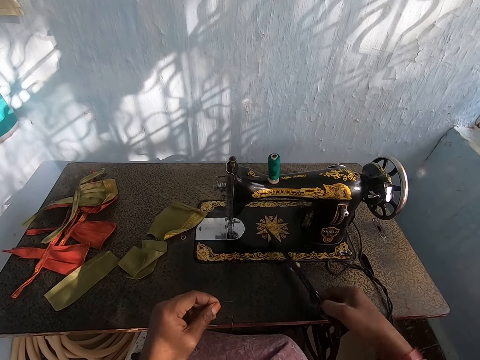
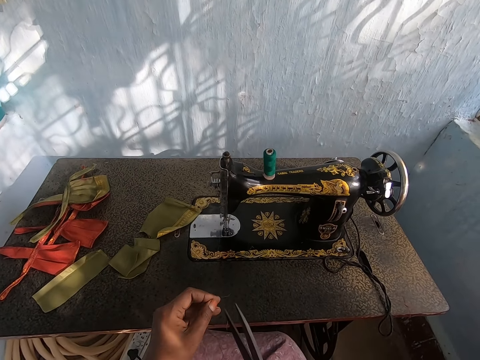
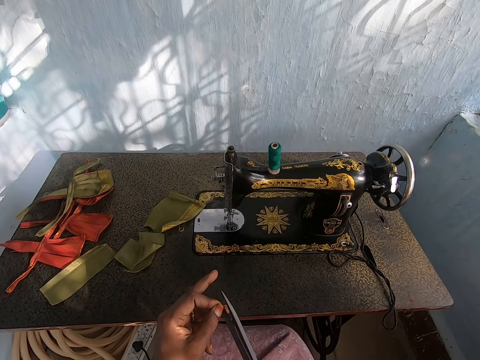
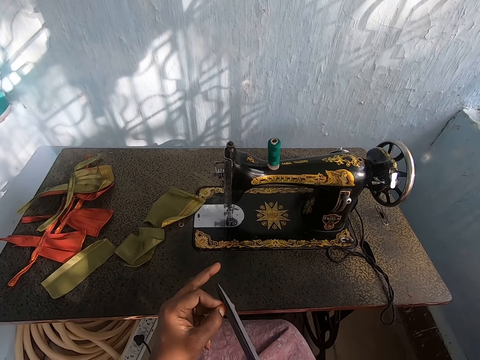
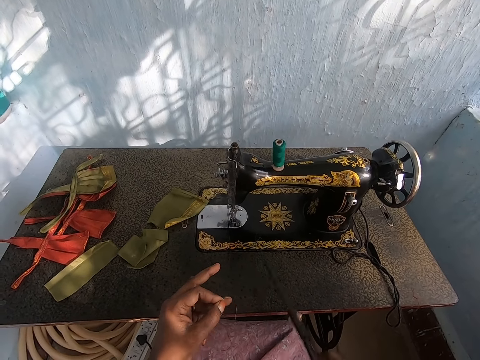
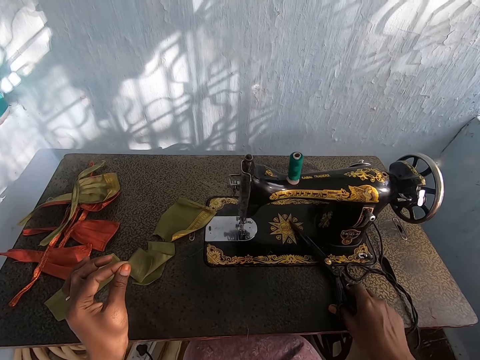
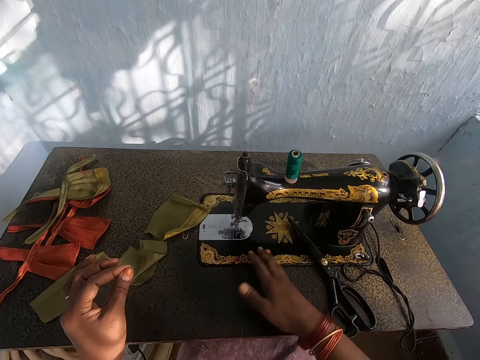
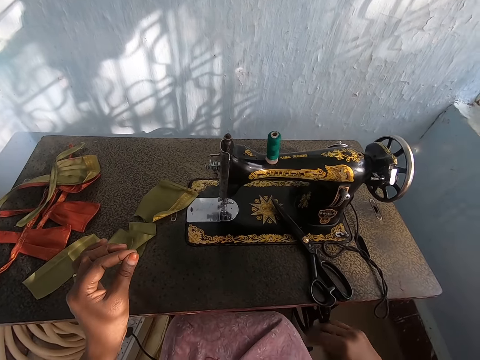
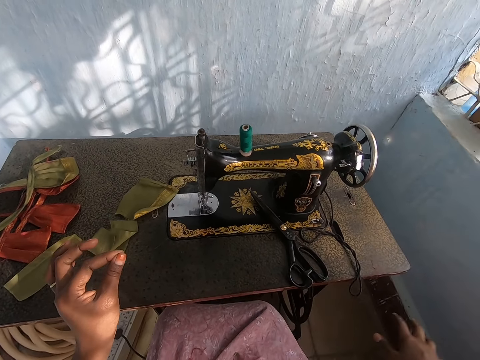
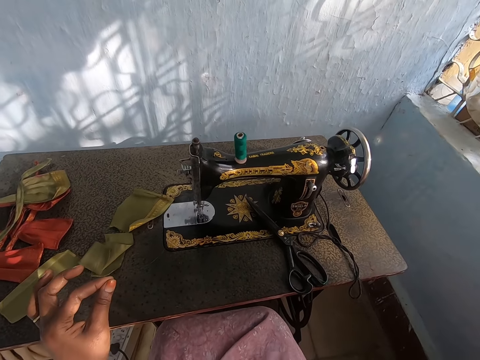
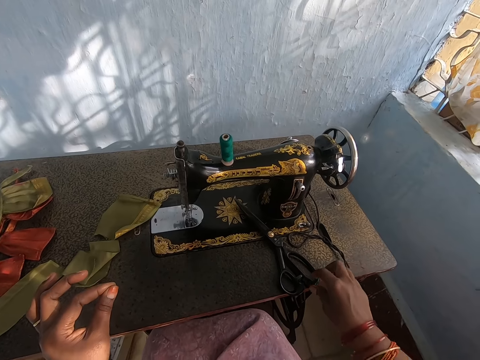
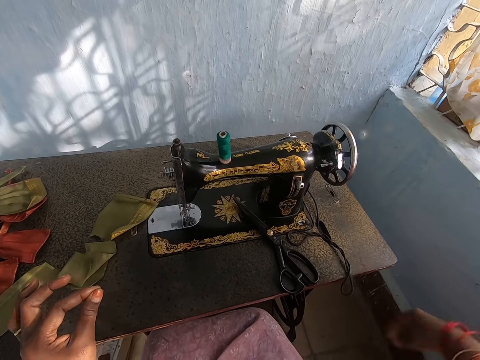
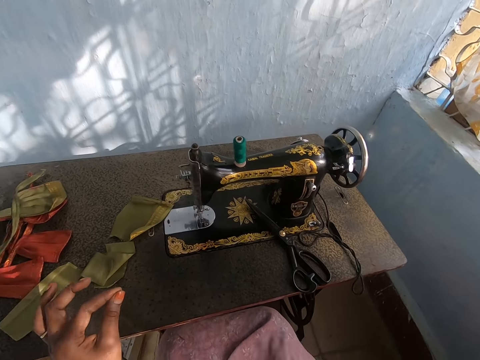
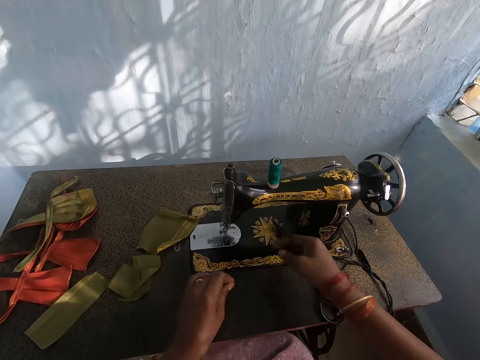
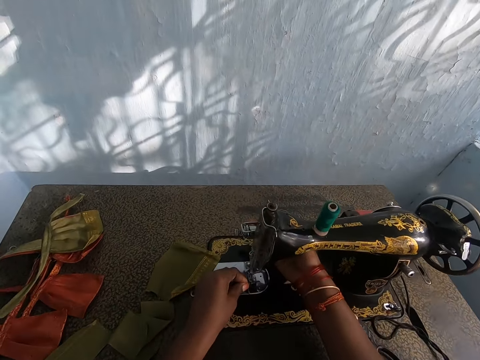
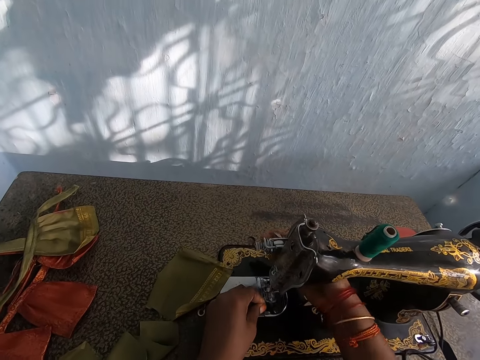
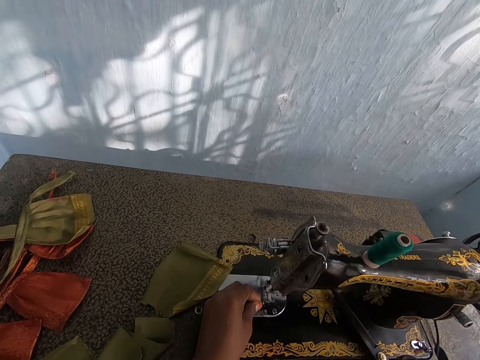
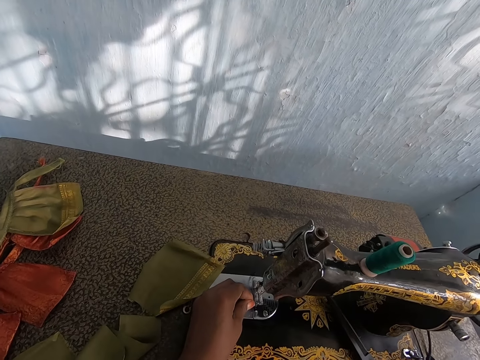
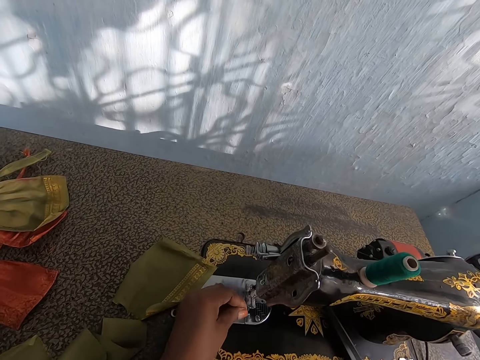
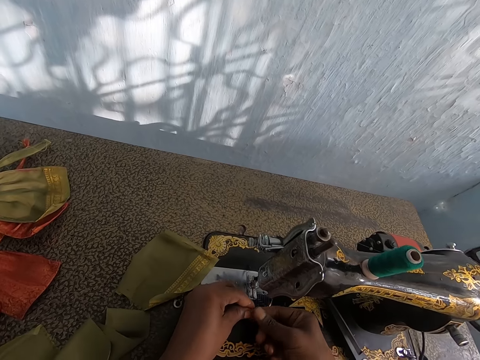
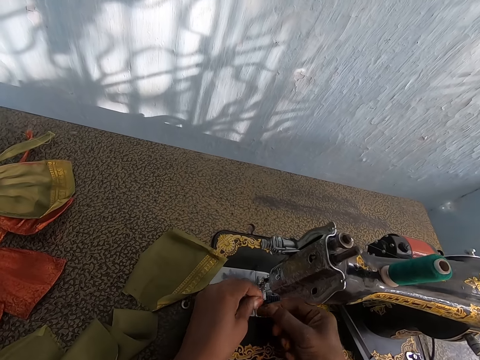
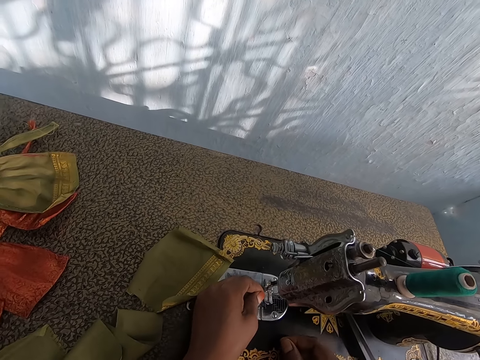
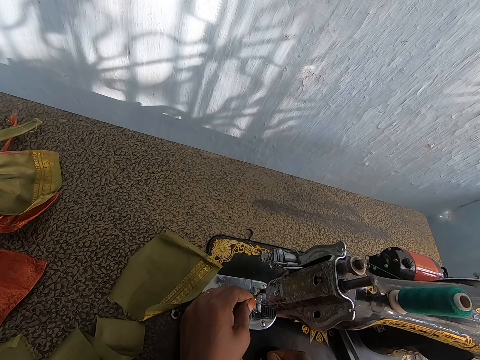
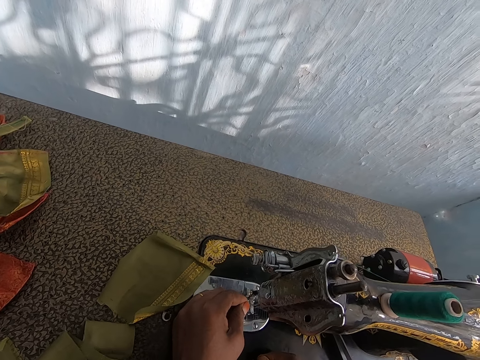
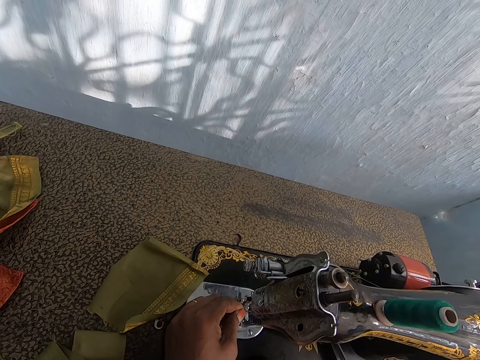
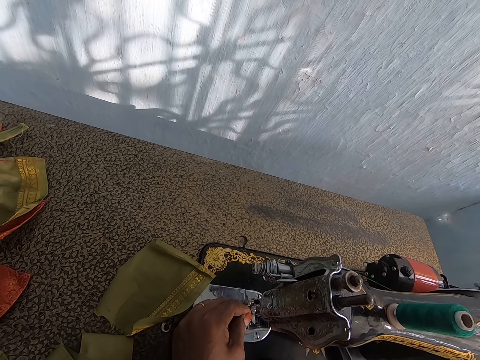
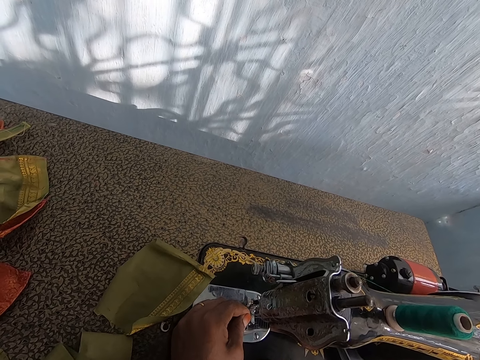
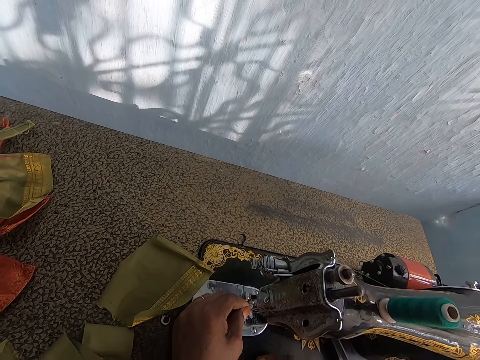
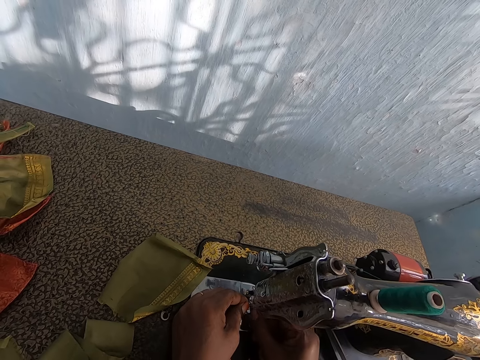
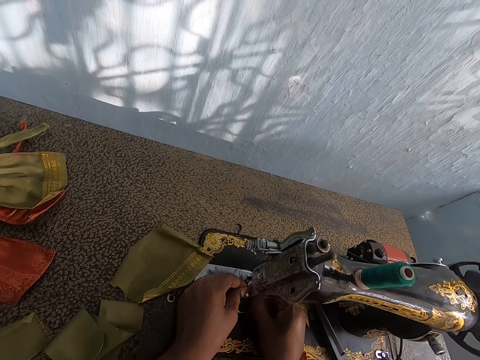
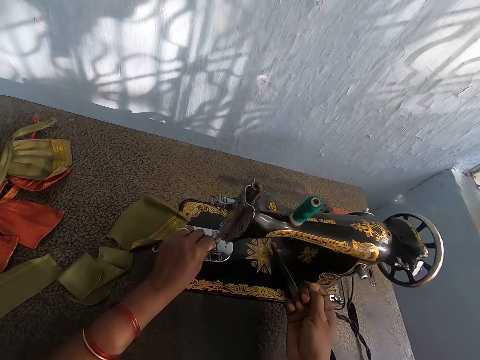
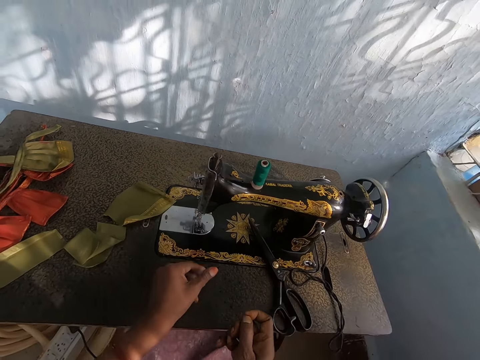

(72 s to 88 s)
The camera wearer picks up the scissors from the sewing machine with his right hand. He cuts the thread with the scissors. He drops the scissors on the sewing machine. He sets the thread in the sewing machine. He adjusts the sewing machine. He fixes the thread in the sewing machine.

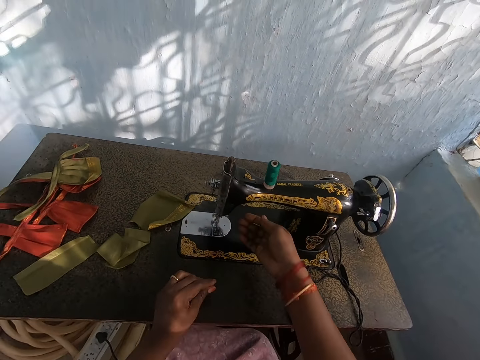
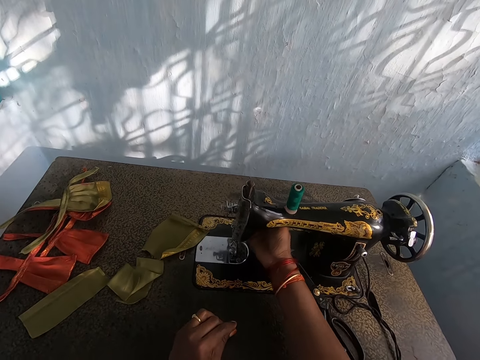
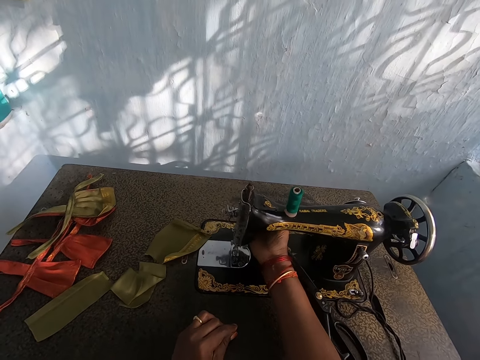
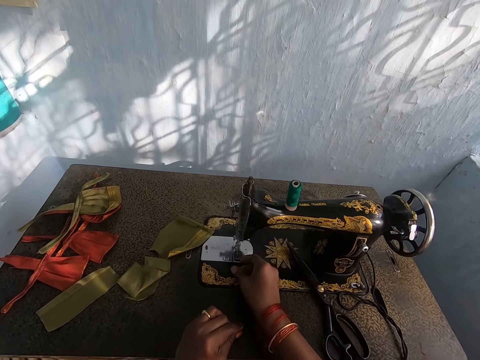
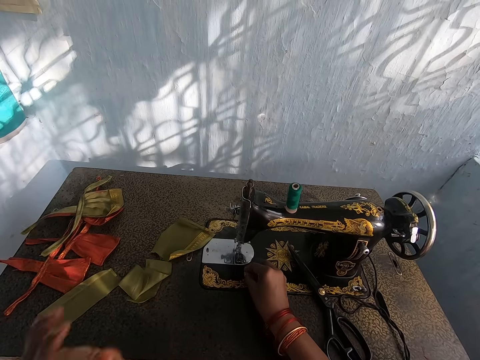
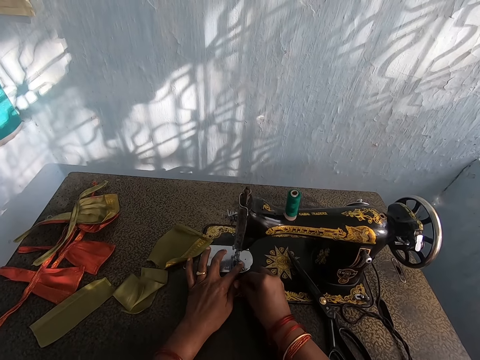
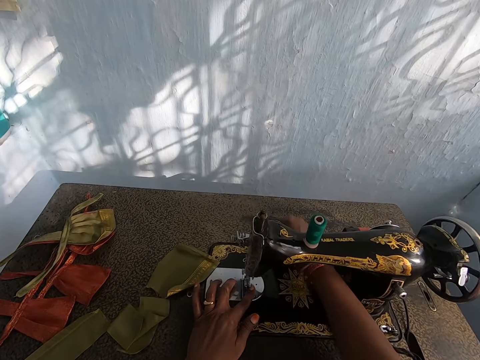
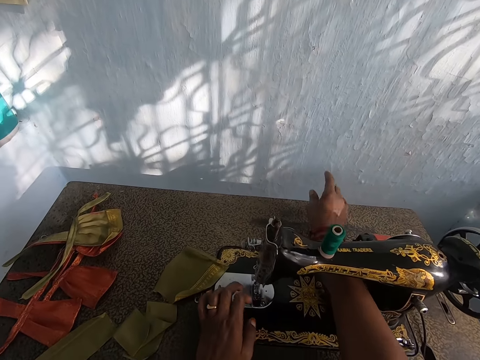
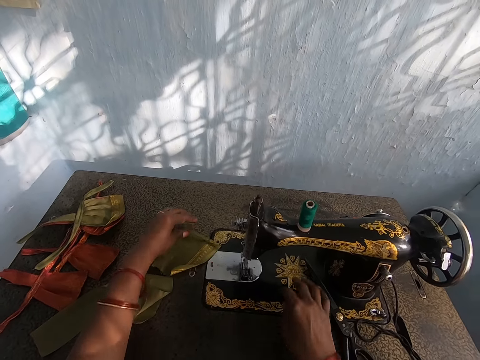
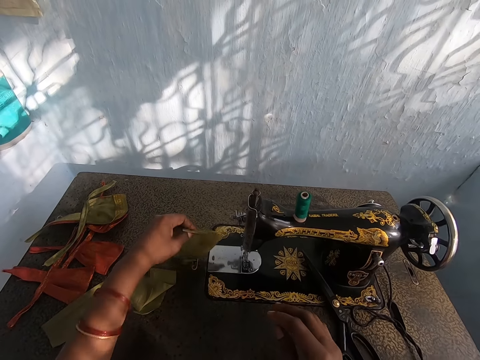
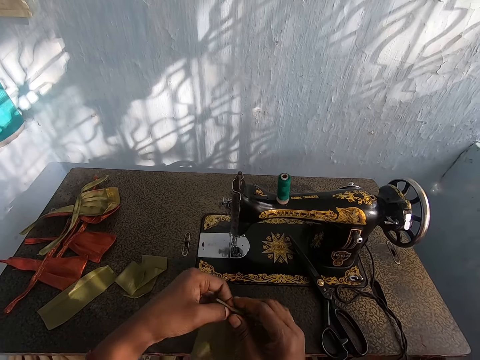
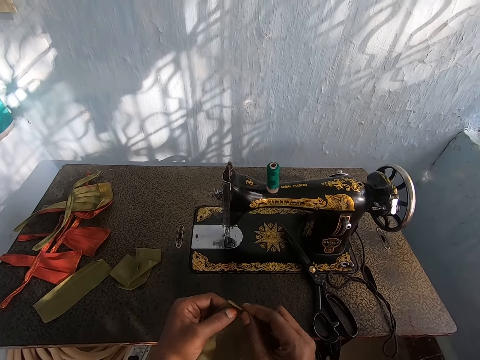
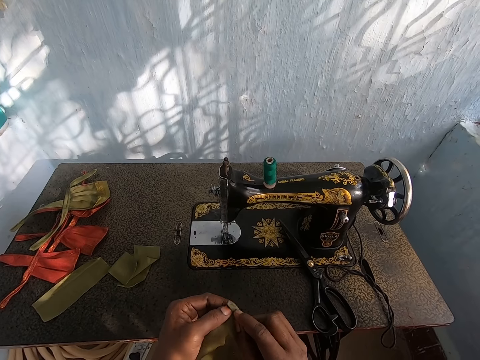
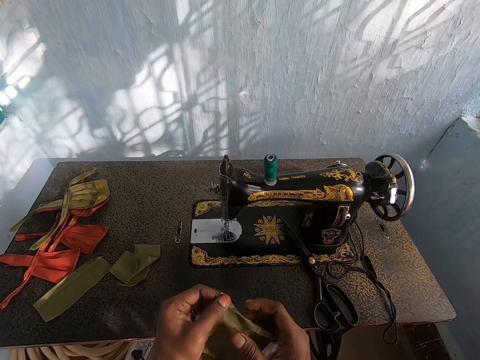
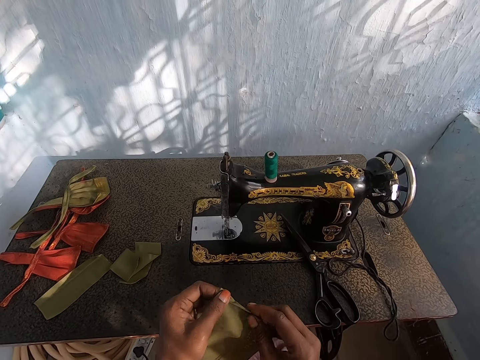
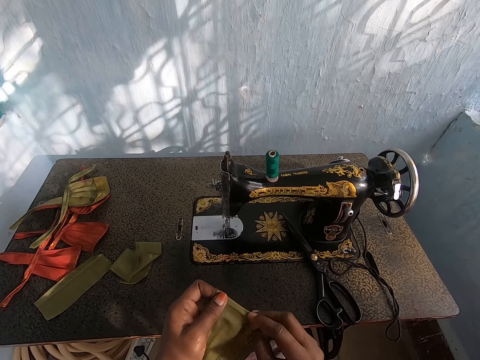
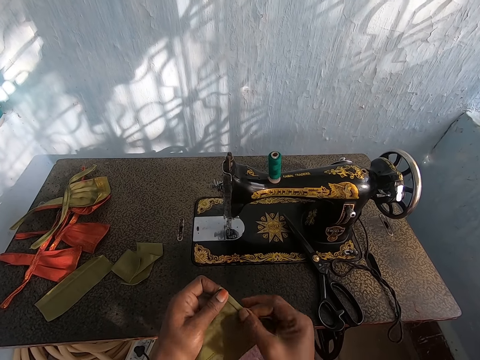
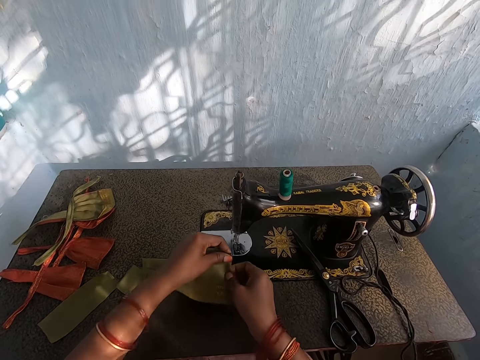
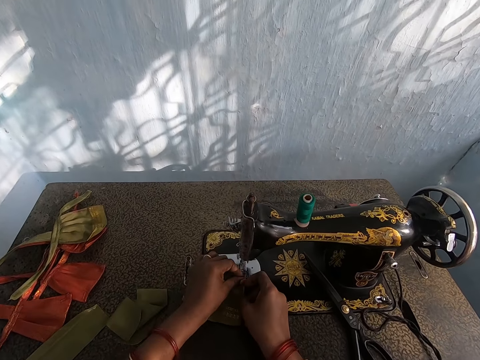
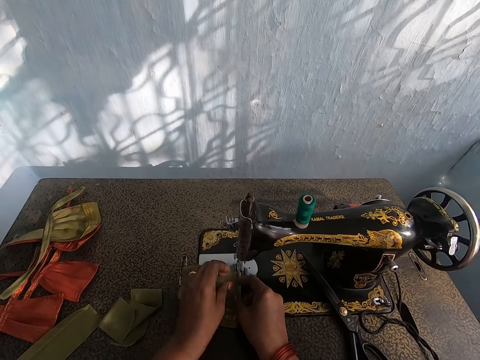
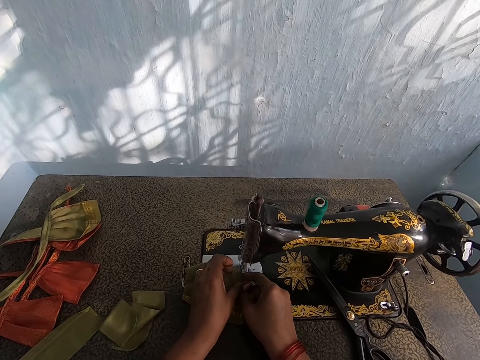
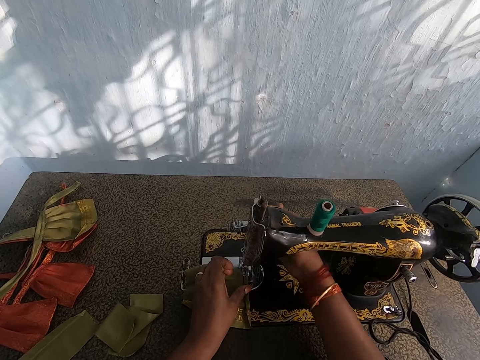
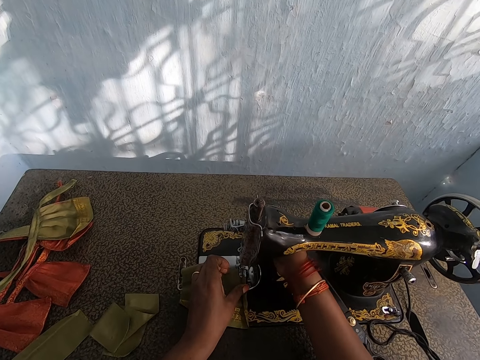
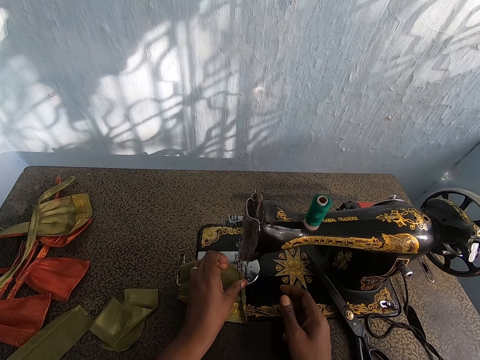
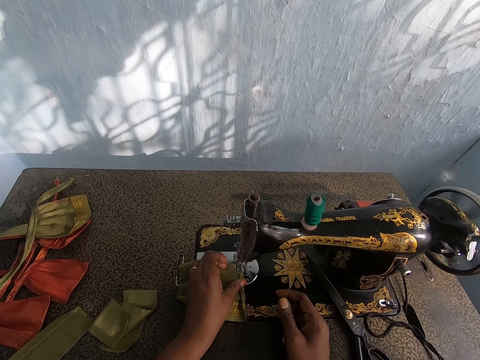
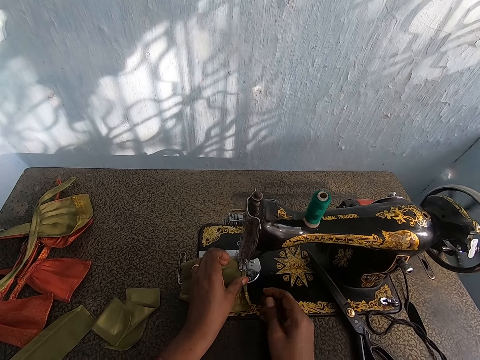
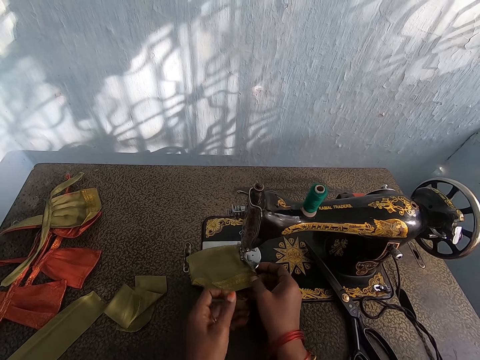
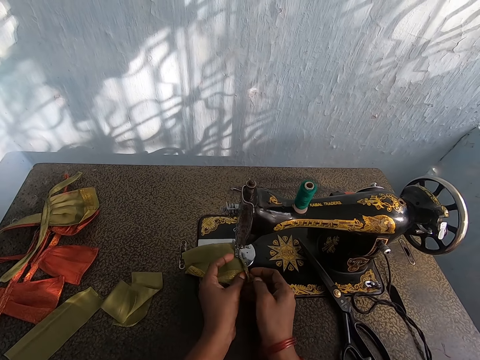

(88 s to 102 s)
The camera wearer adjusts the sewing machine. They pick up the piece of cloth on the sewing machine. They fold the edge of the piece of cloth. They fix the piece of cloth in the sewing machine. They adjust the sewing machine. They sew the piece of cloth on the sewing machine.
